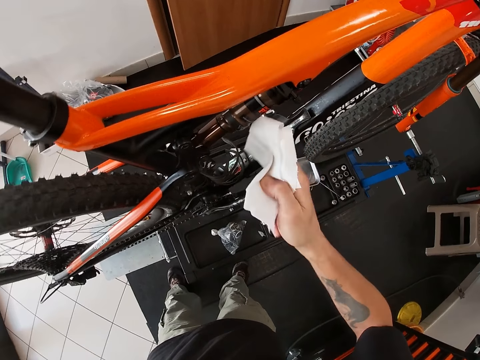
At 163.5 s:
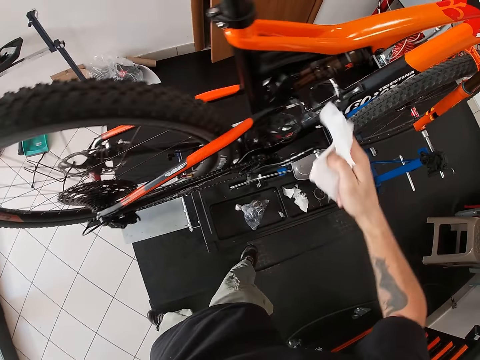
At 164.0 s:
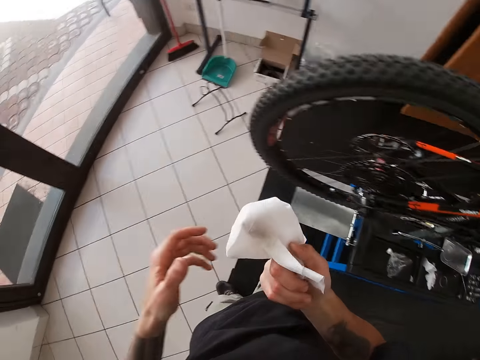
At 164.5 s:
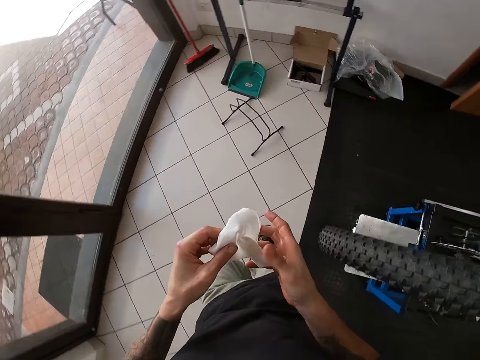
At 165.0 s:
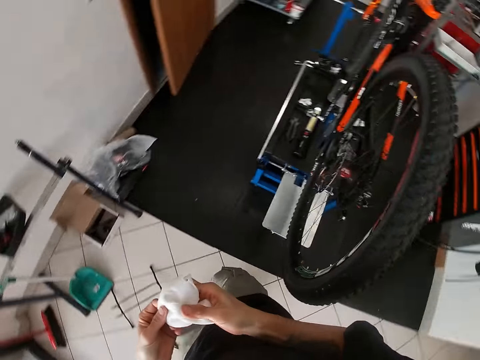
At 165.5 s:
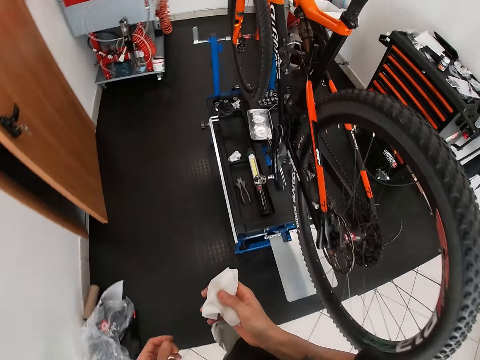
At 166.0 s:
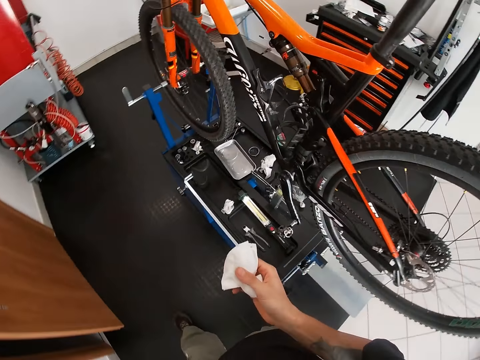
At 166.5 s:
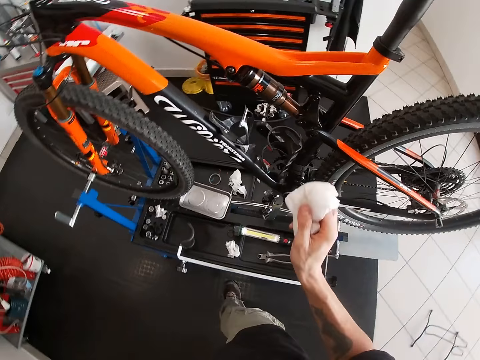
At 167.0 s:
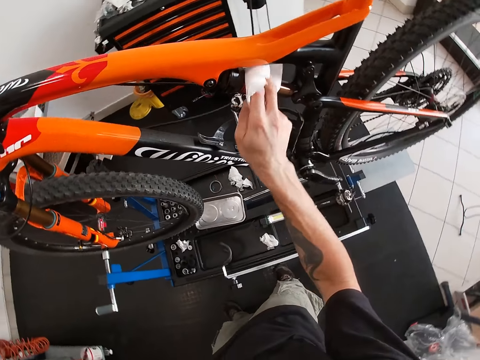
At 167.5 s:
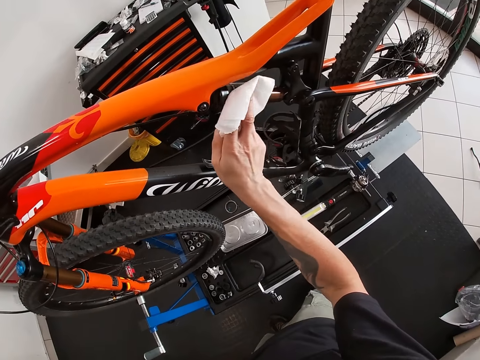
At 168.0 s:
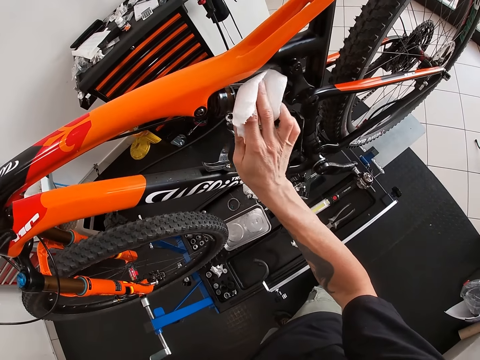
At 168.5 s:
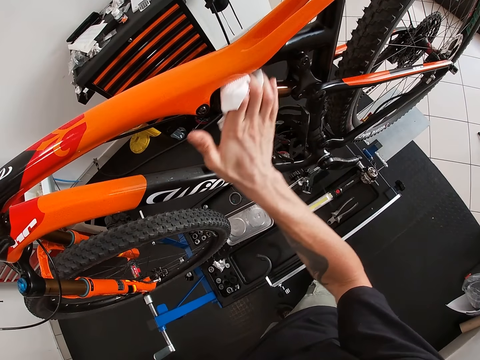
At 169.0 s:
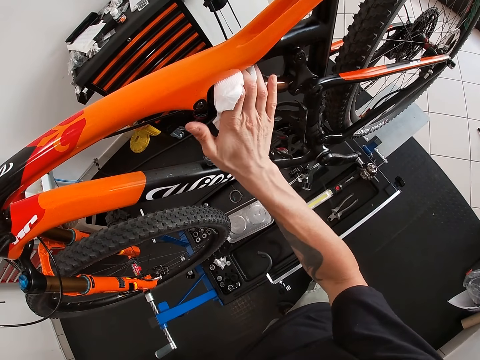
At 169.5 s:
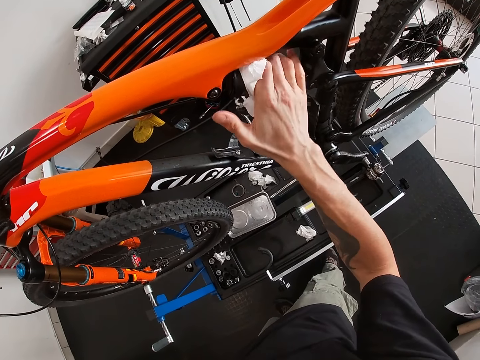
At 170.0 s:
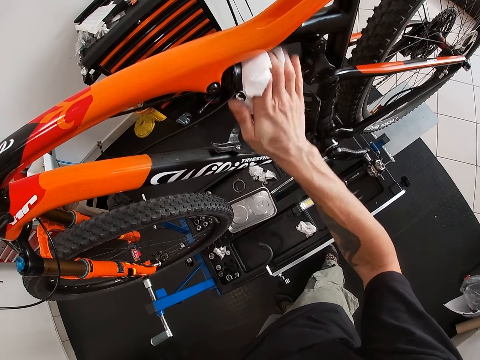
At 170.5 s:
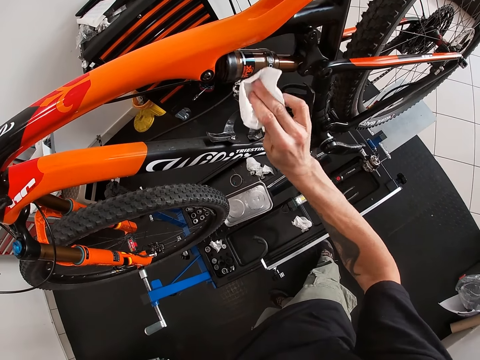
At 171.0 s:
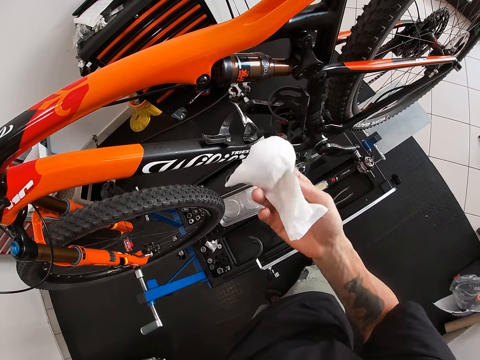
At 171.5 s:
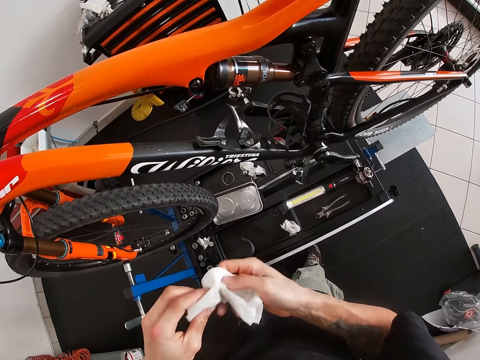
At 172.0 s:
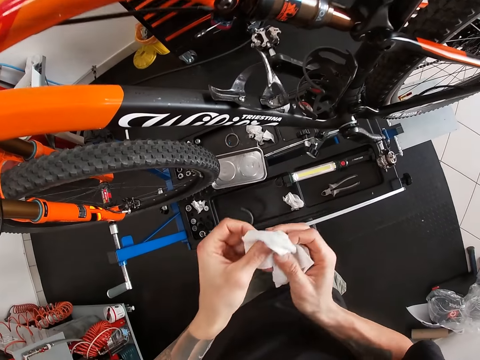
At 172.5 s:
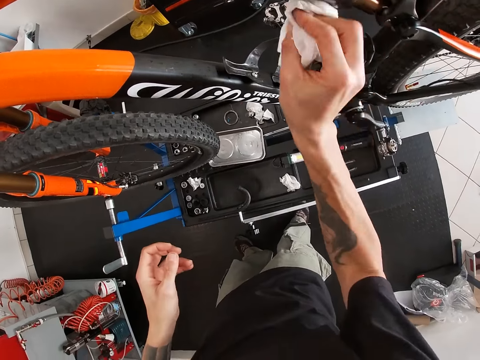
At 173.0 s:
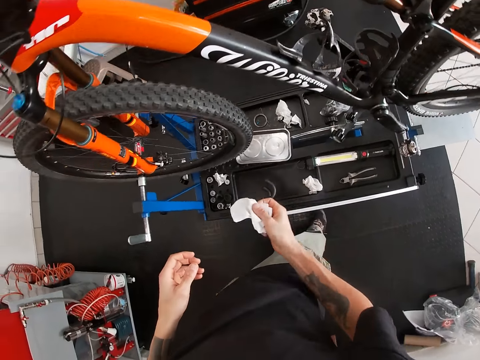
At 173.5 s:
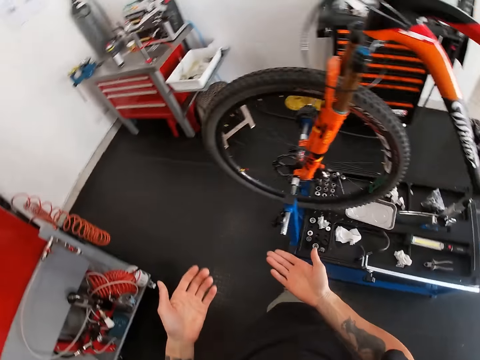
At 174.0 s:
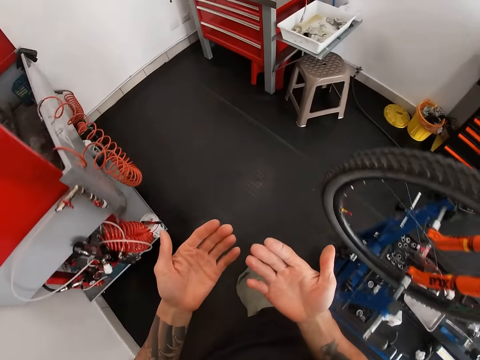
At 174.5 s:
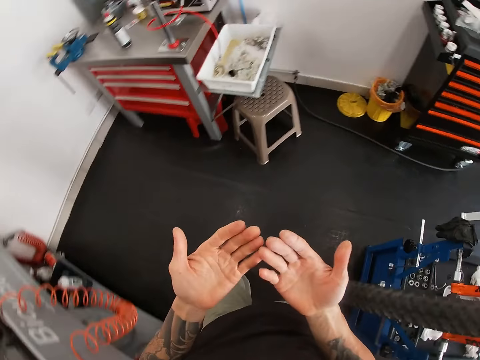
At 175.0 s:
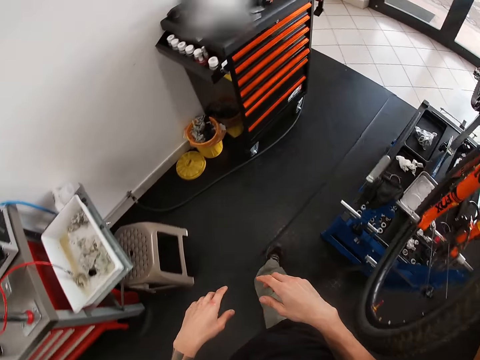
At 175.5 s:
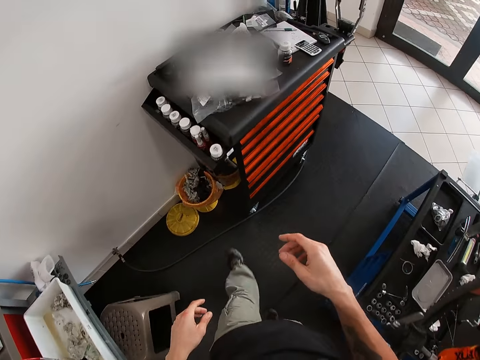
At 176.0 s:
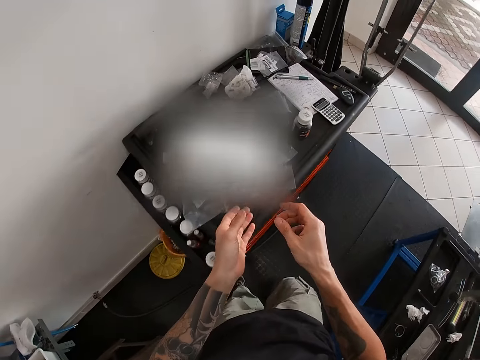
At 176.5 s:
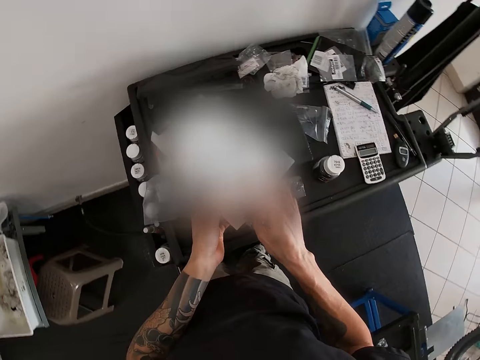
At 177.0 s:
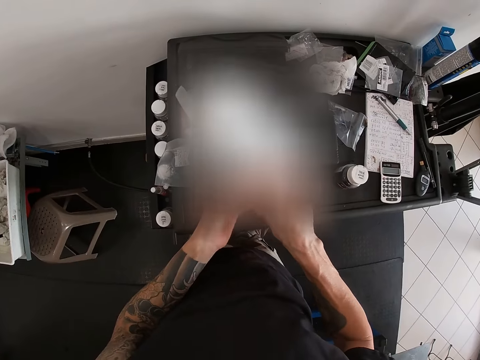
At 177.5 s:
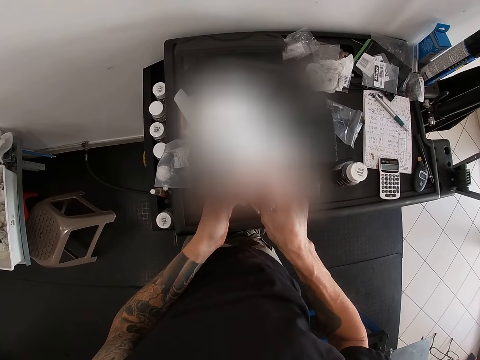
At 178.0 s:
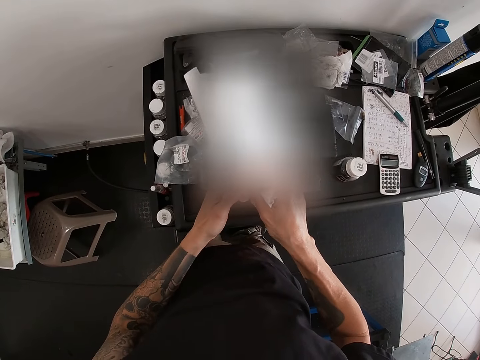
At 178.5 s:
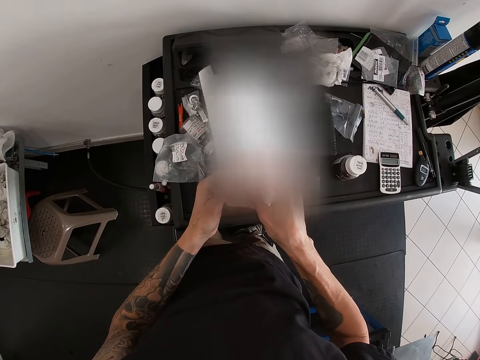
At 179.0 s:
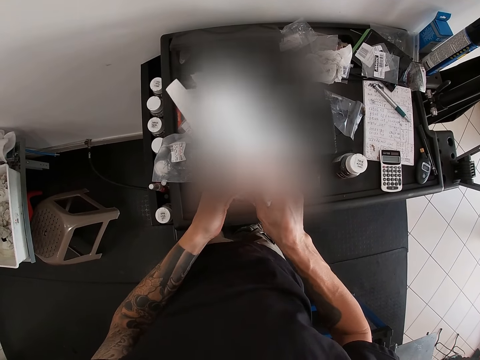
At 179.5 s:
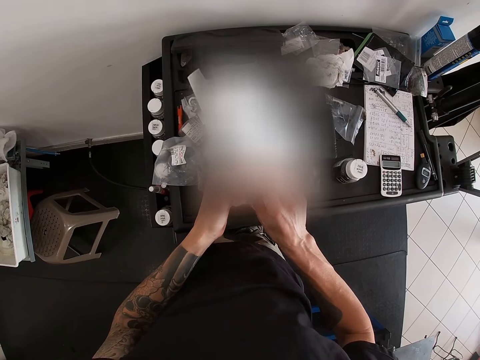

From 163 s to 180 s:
The camera wearer holds the napkin in both hands. He holds the napkin in his right hand. He wipes the rear shock of the bicycle on the work stand with the napkin in his right hand. He holds the napkin in both hands. He wipes the rear shock of the bicycle on the work stand with the napkin in his right hand. He drops the napkin in his right hand into the tool box on the work stand. He picks up the paper from the table tool box with his left hand.

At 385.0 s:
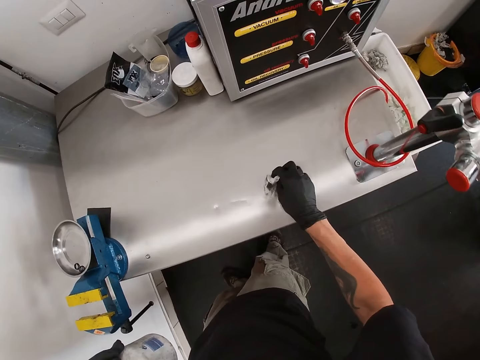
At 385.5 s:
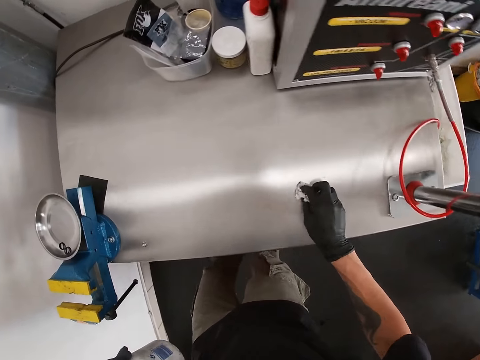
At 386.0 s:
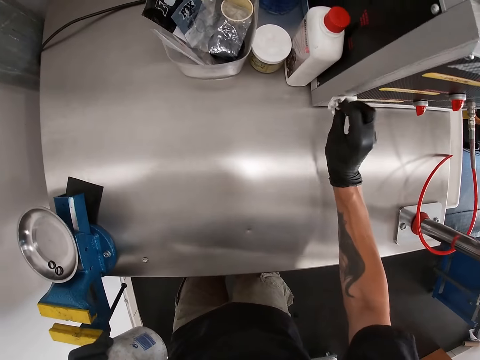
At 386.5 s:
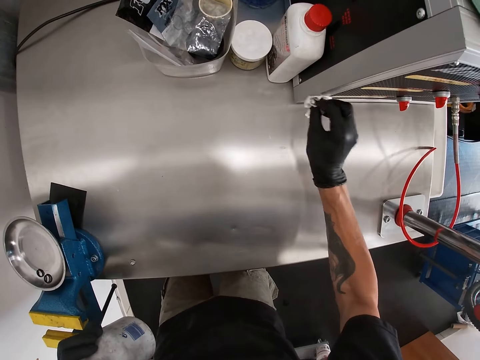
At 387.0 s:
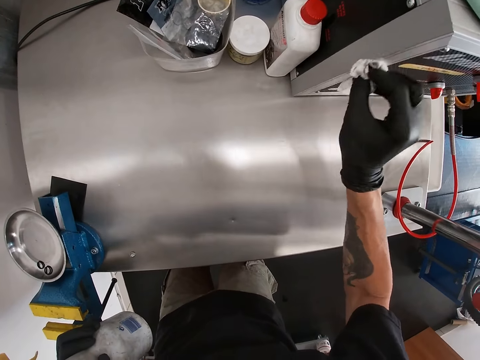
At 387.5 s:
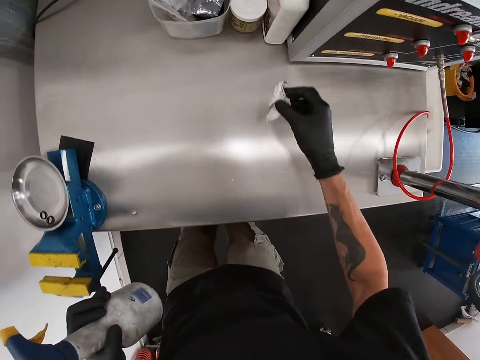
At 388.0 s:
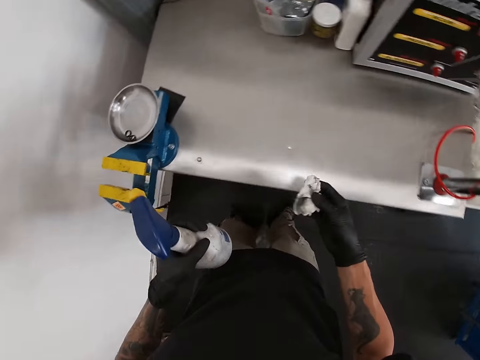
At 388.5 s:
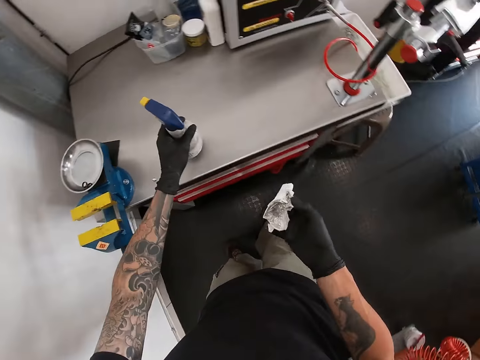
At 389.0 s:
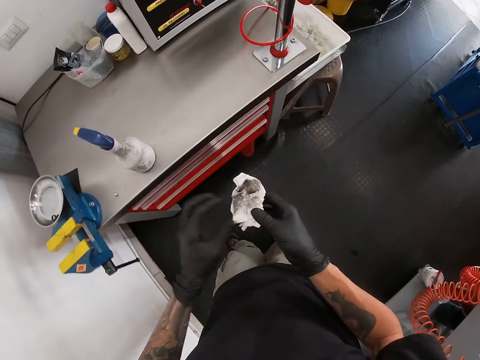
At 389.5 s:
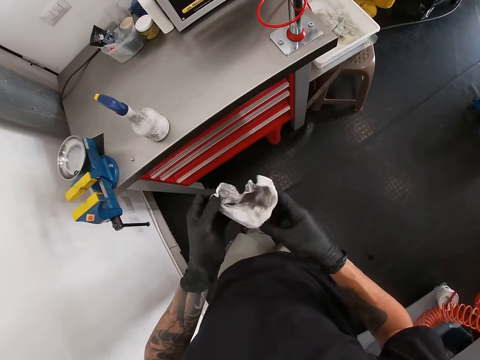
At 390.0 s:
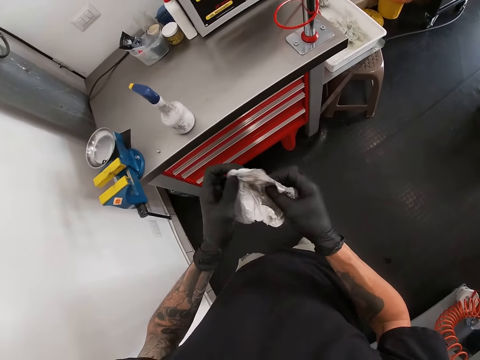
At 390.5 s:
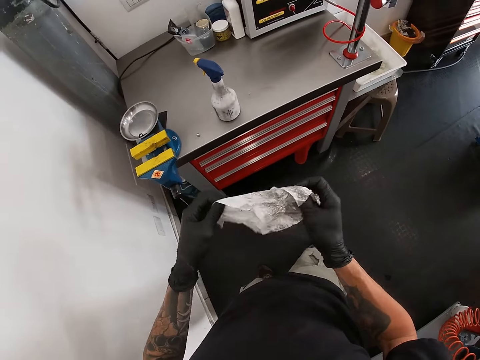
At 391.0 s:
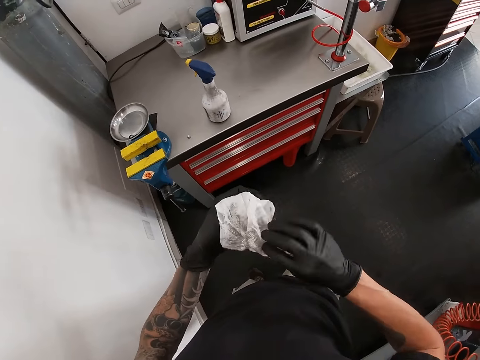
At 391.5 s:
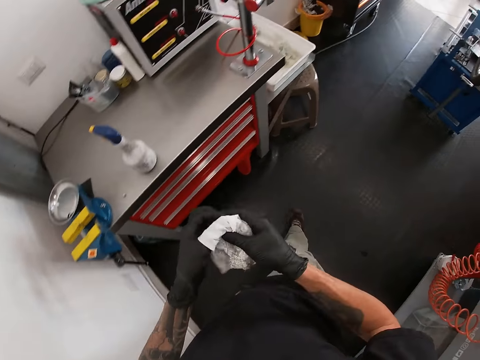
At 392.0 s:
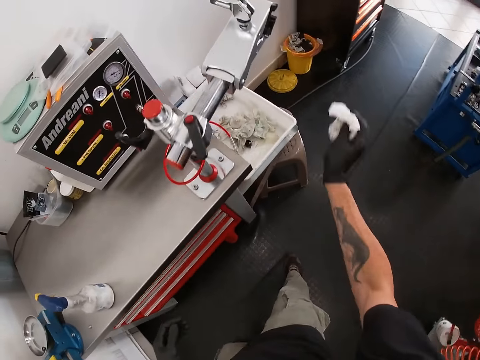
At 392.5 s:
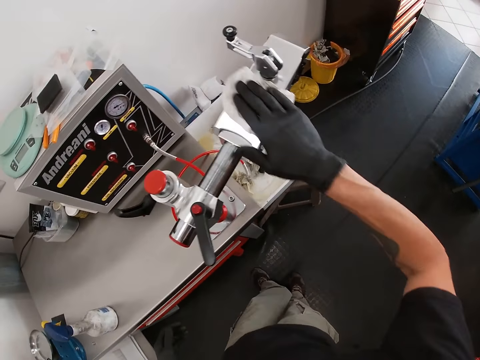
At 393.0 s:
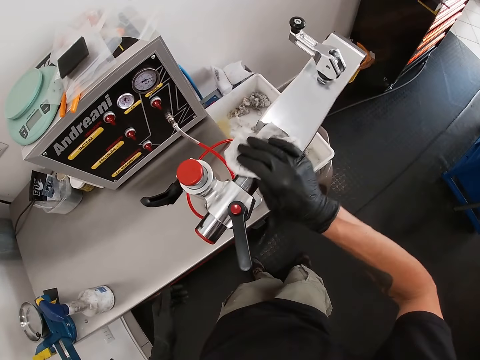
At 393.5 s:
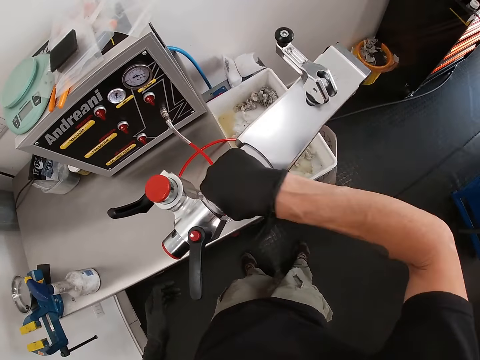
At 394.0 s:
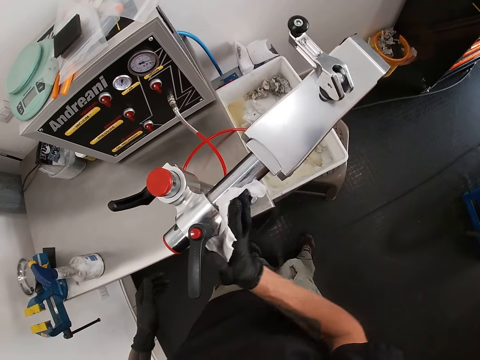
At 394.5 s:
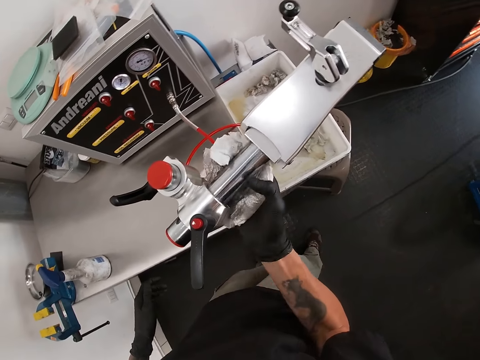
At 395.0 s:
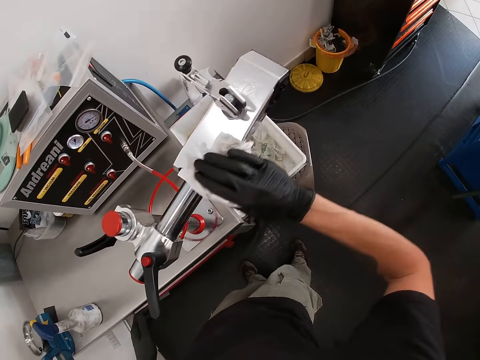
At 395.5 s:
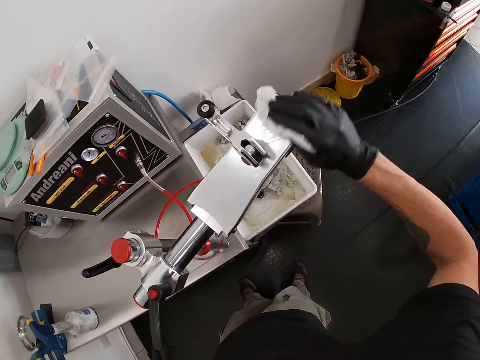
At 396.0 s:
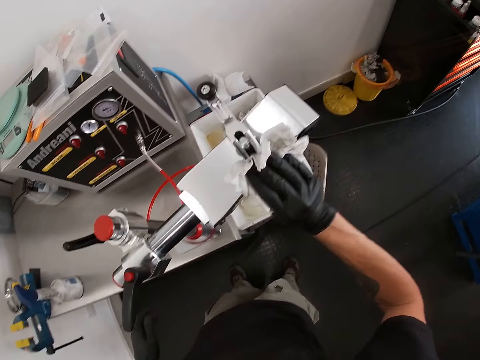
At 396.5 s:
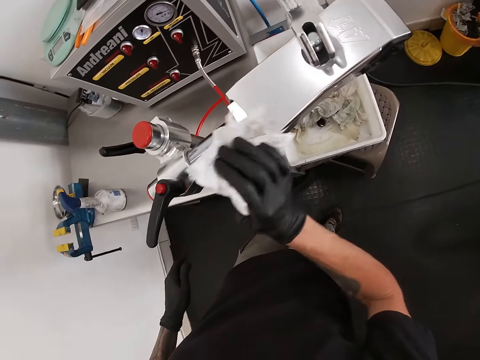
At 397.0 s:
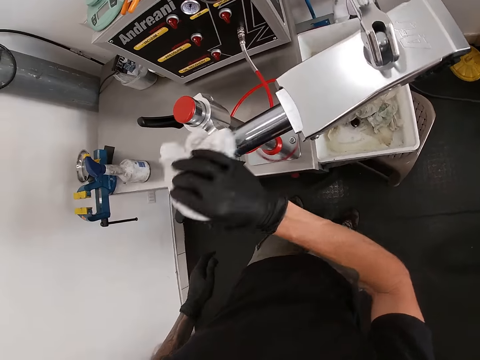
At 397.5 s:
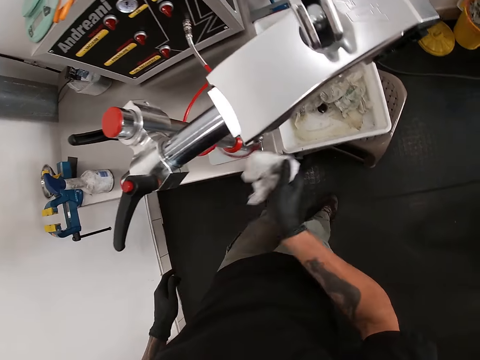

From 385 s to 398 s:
The camera wearer wipes a machine. He drops the spray on the table. He turns the tissue paper around with both hands. He unfolds the tissue paper. He cleans a pump with the tissue paper in his right hand.
